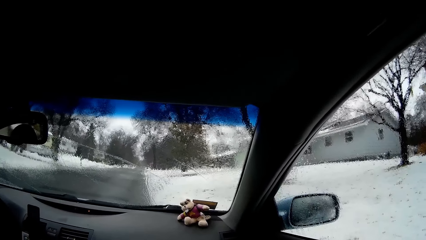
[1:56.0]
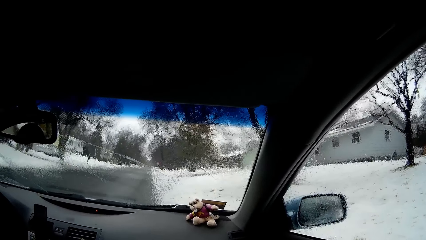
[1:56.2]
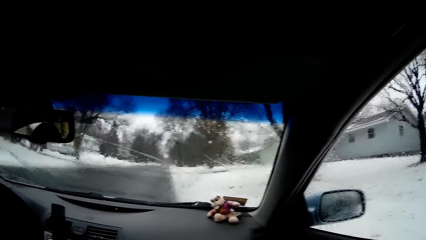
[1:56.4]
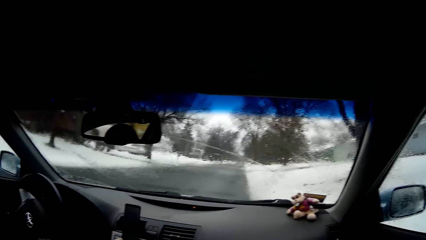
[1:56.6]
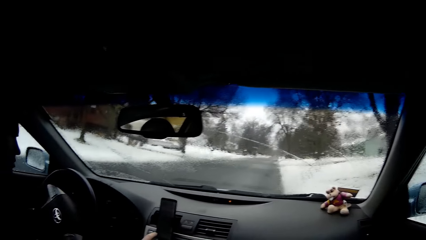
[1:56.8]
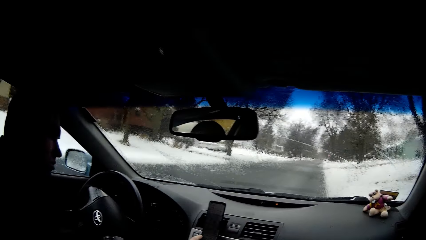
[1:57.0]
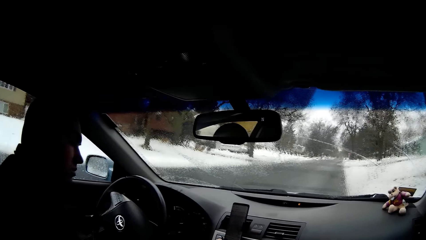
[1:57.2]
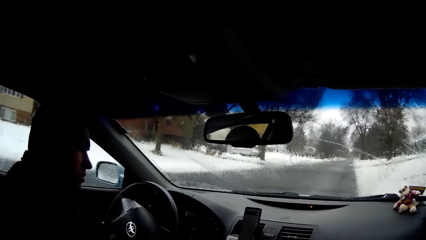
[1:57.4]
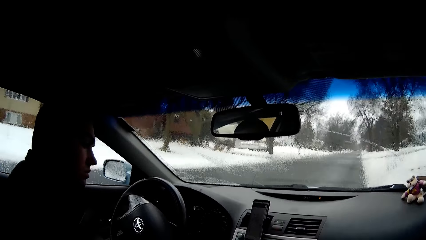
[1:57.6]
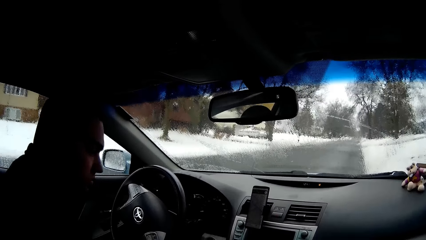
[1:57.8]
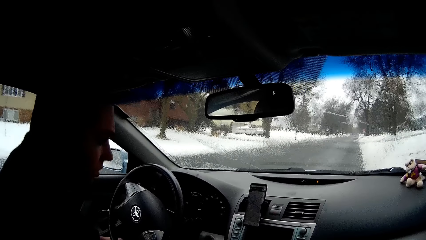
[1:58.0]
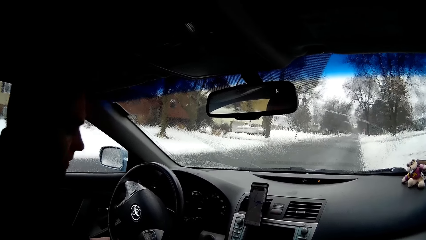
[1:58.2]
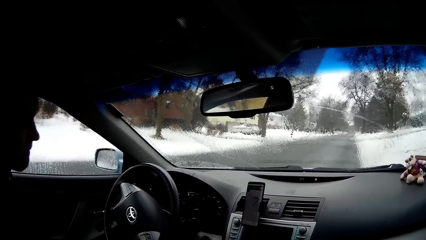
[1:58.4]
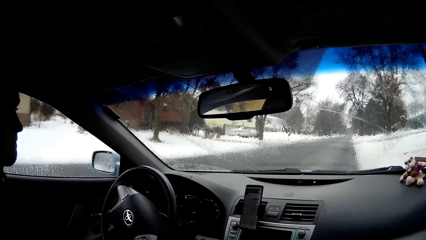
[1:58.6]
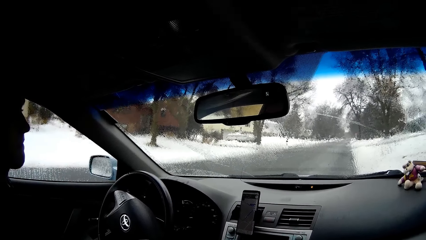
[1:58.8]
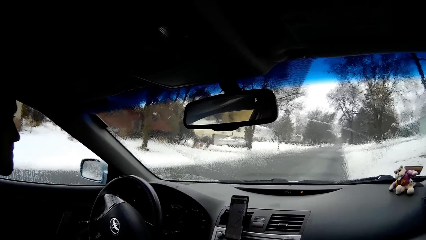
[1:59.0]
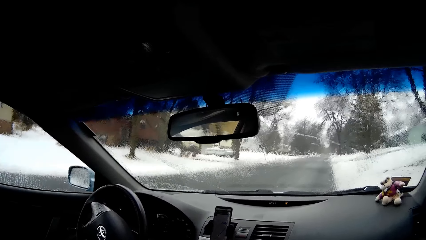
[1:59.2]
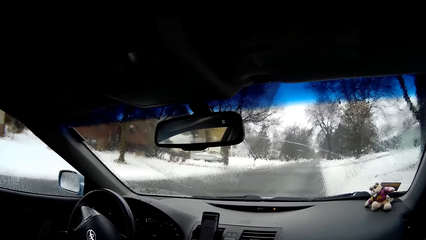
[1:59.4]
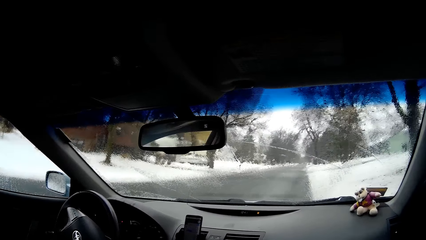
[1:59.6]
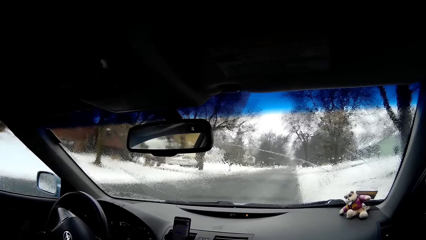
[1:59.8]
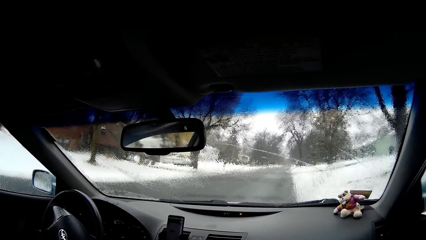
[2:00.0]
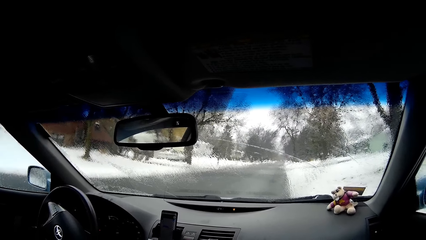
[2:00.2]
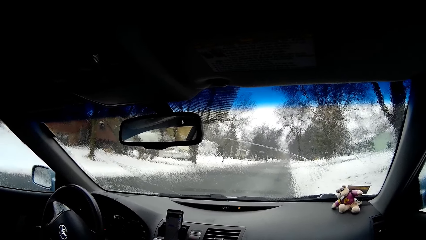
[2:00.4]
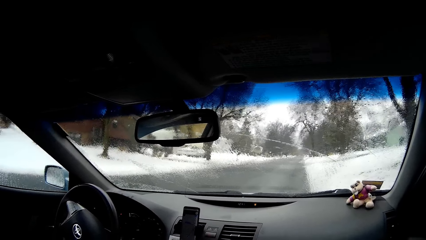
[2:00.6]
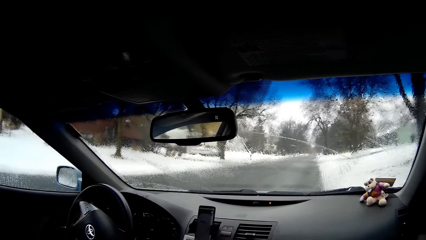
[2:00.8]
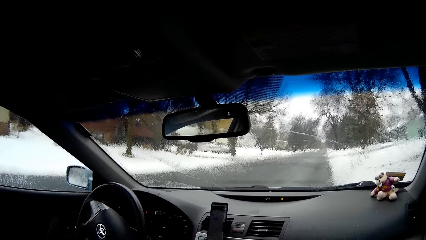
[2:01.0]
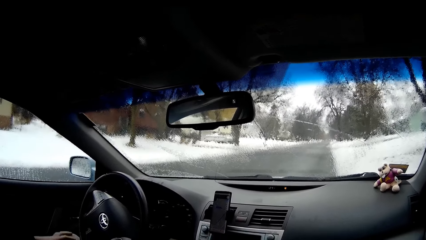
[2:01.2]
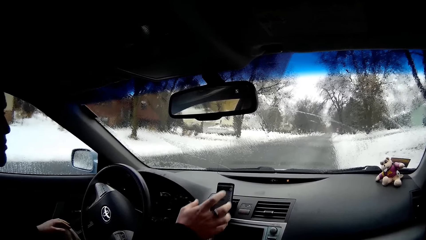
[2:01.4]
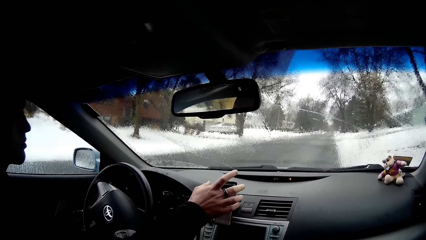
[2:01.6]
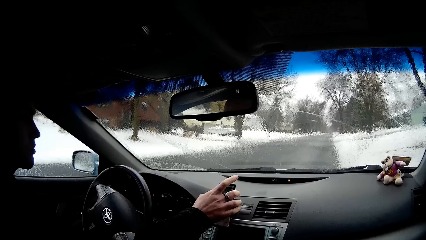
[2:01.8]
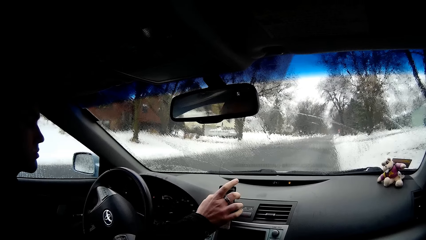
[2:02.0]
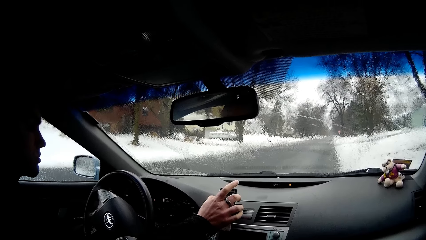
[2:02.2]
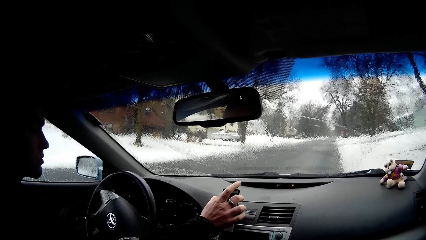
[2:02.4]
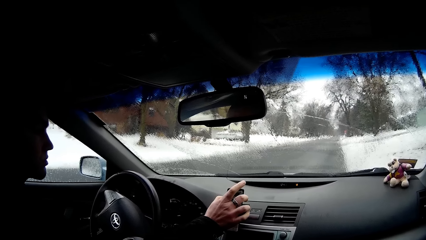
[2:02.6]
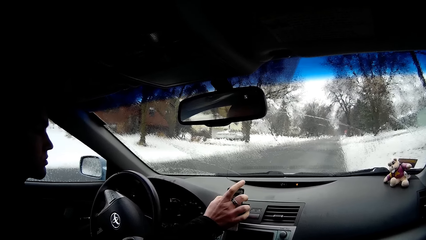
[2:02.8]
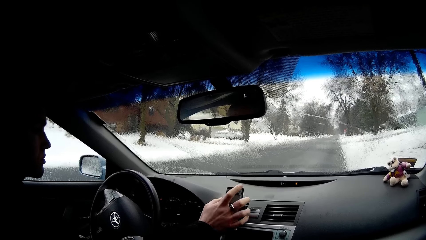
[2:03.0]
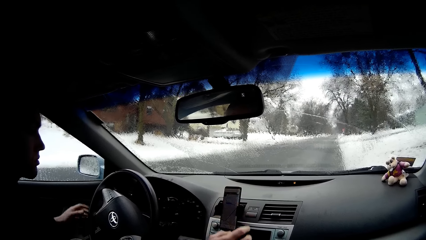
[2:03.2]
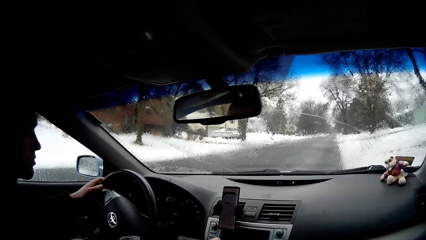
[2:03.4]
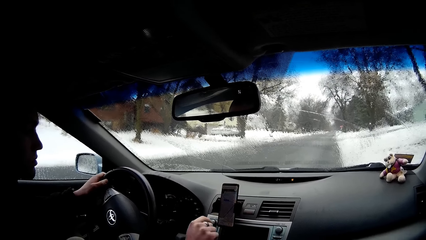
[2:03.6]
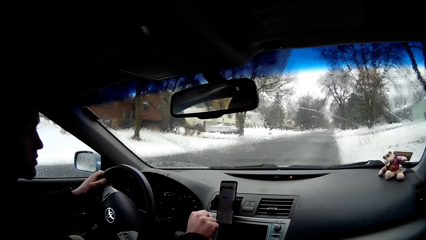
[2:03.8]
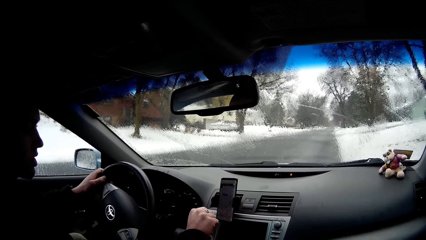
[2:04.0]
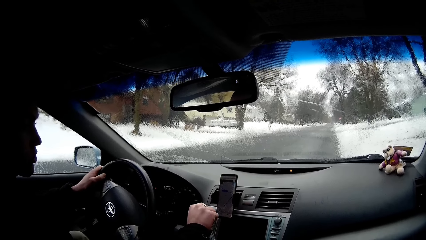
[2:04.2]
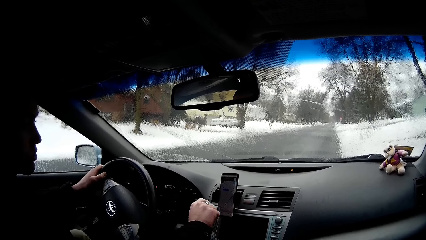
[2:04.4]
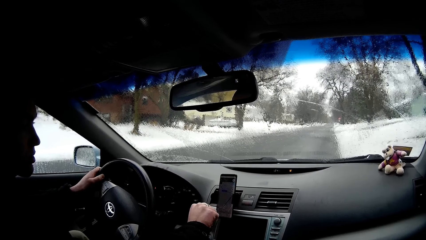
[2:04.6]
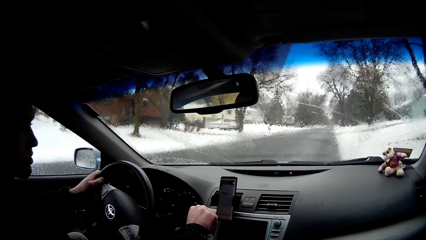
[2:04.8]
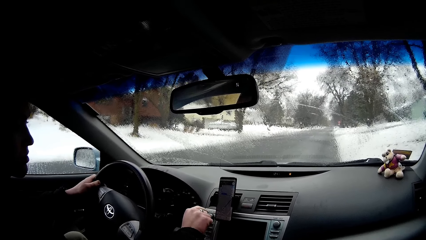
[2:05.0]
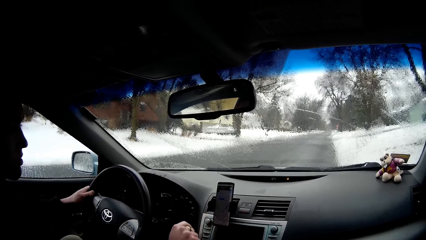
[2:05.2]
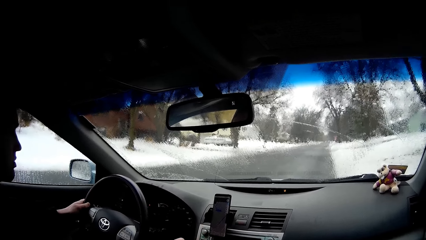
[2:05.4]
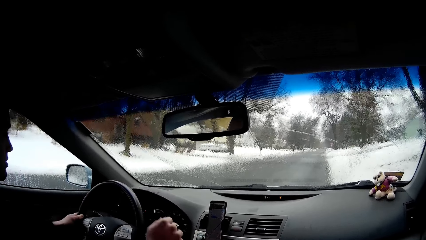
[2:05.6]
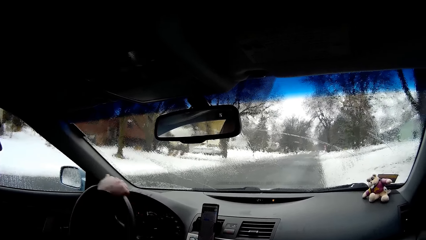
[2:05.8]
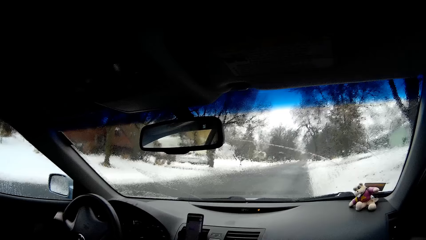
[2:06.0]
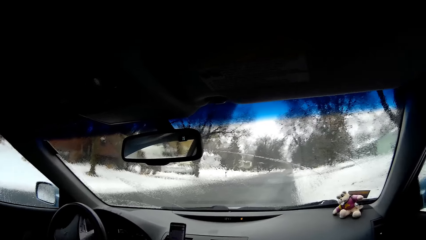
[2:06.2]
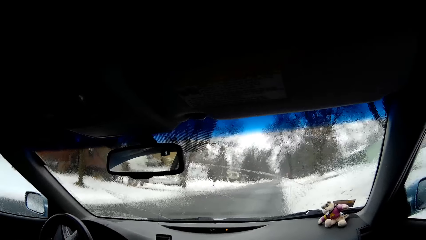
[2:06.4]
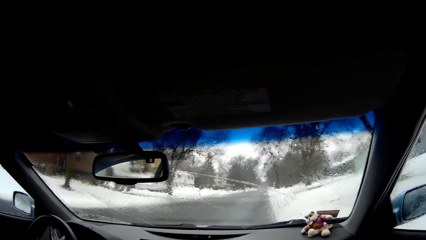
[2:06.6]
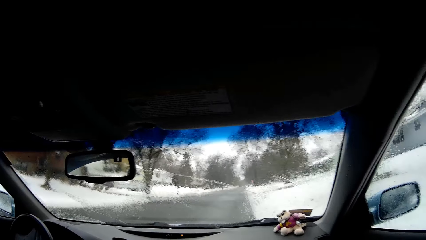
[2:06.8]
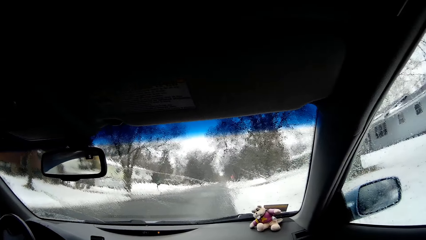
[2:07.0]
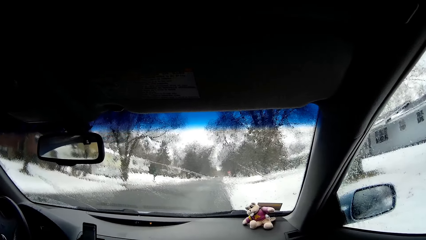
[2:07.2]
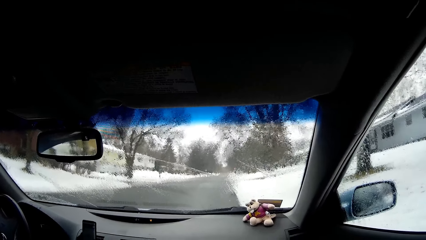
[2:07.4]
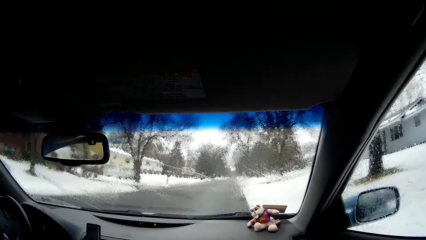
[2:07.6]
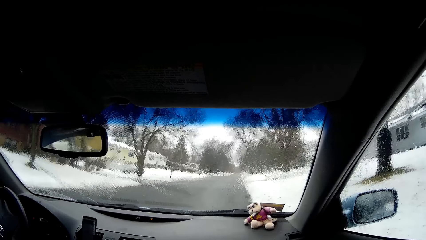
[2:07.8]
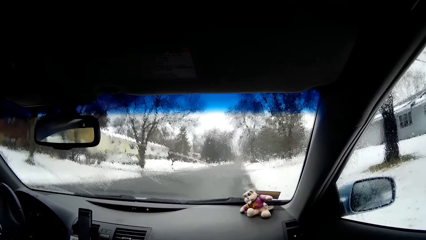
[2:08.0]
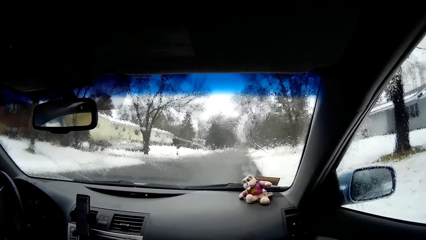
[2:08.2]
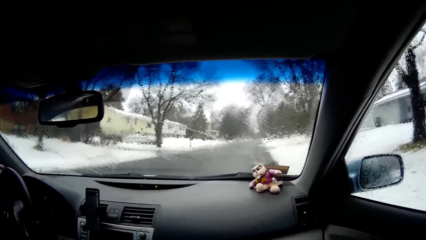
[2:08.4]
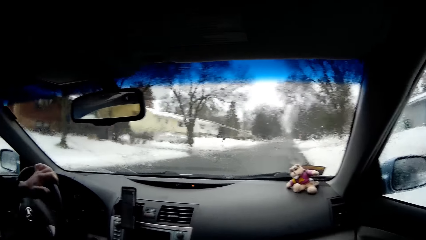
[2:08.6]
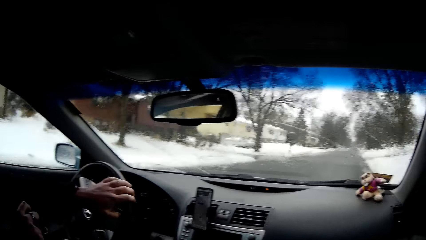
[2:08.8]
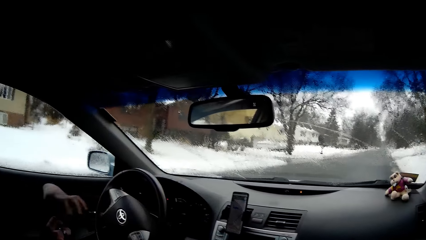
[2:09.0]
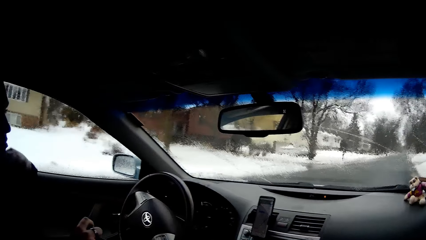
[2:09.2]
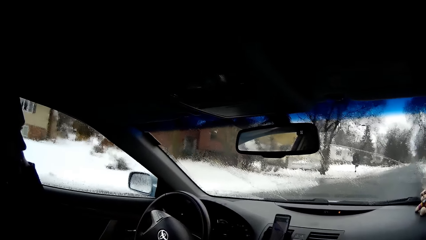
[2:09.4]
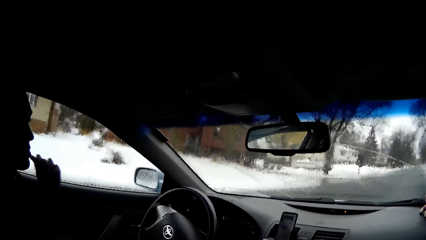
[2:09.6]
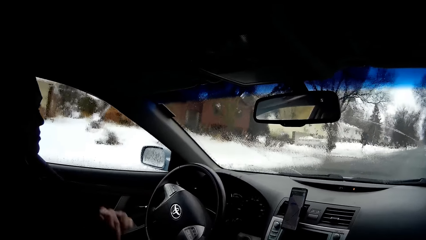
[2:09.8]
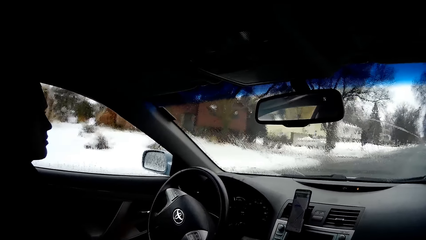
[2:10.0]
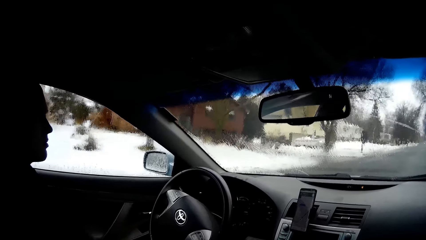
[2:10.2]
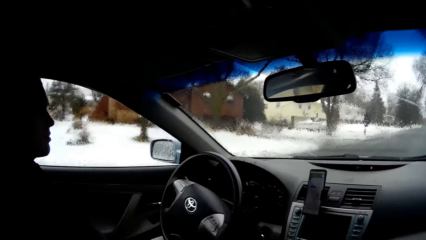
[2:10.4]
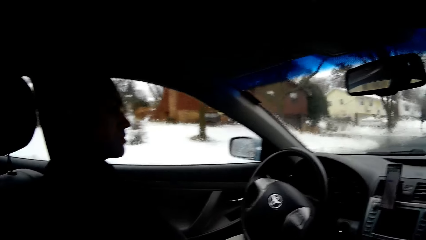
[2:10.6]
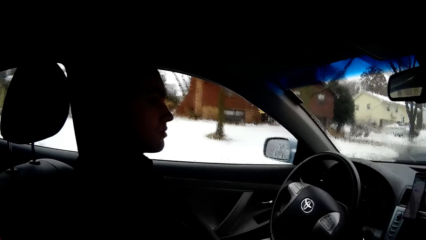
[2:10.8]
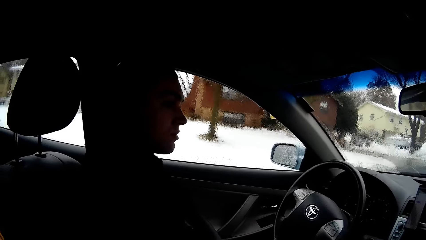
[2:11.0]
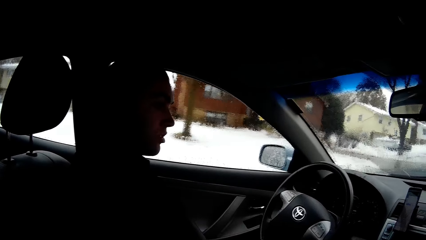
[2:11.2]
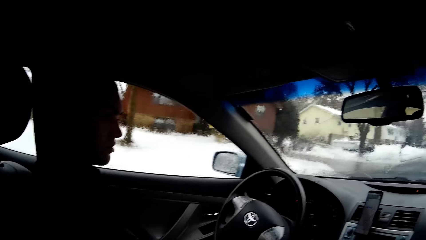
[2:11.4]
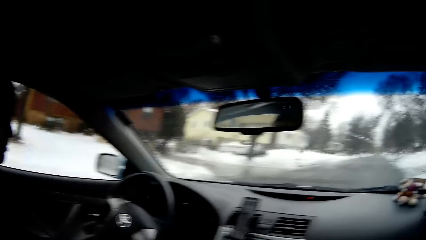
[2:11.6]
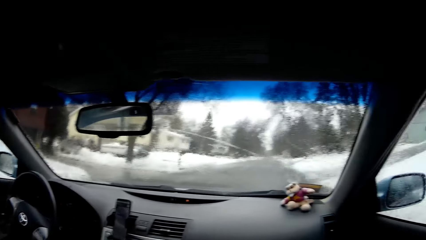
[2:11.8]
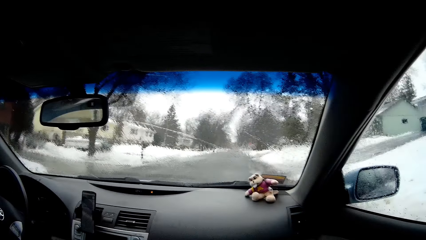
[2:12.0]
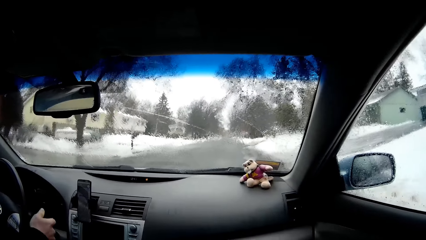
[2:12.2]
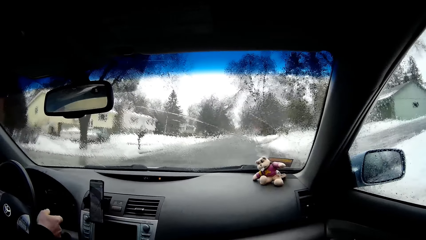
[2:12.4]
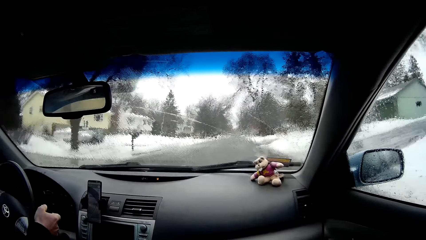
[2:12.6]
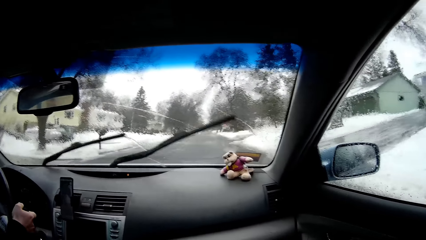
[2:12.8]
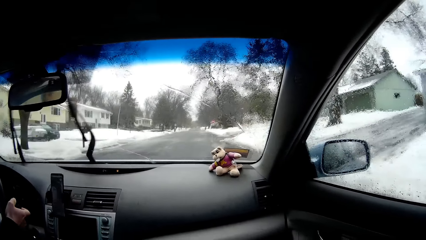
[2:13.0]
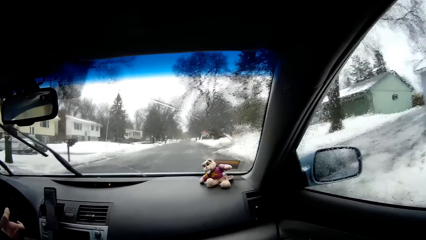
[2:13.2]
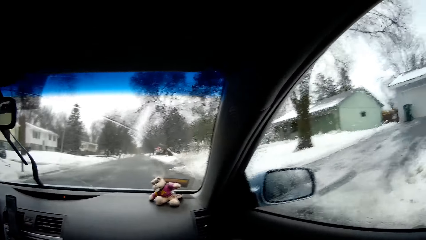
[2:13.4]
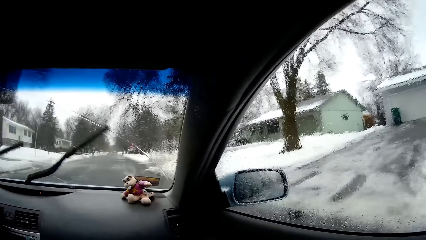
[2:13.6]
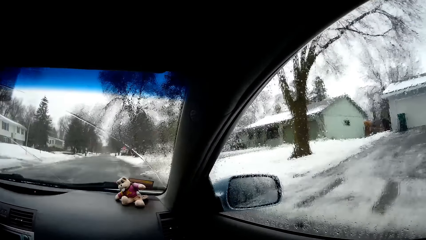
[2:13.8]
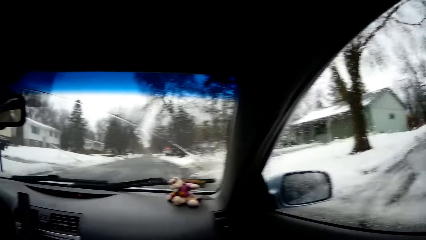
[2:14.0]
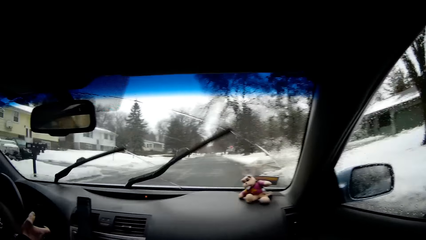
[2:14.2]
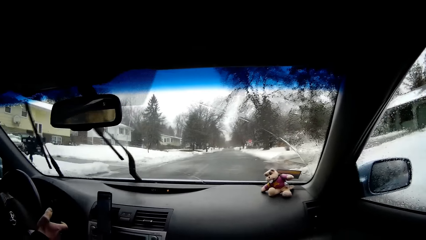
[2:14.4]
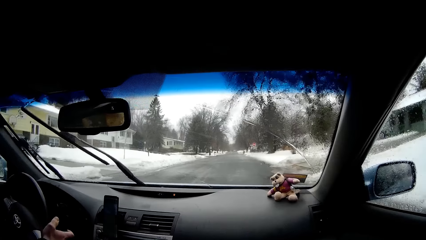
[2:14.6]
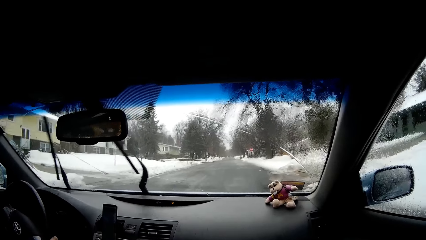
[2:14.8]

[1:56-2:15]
A man adjusts the sitting position and operates the phone. The camera wearer looks at the man. The man holds the steering wheel, rotates the car's button, and drives the car on the road. The man wears the seat belt. The man tightens the safety belt. The man drives the car.
